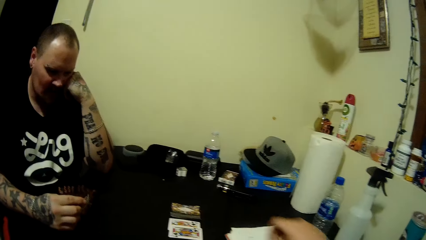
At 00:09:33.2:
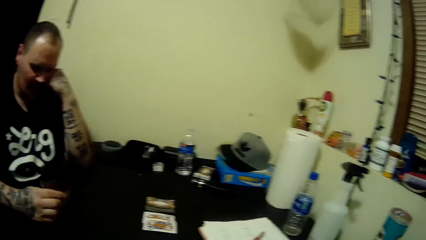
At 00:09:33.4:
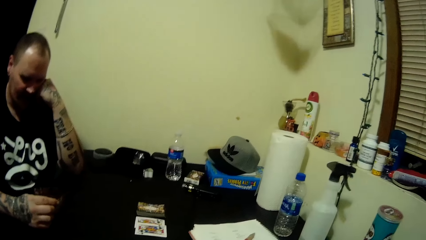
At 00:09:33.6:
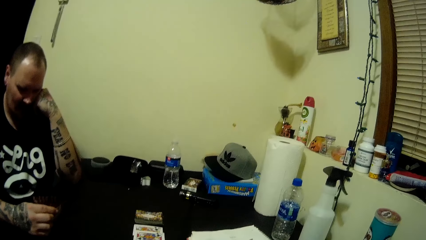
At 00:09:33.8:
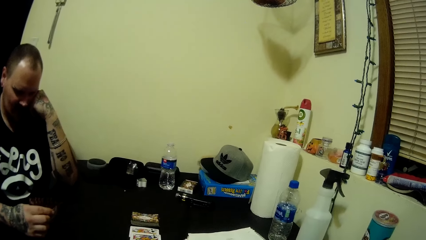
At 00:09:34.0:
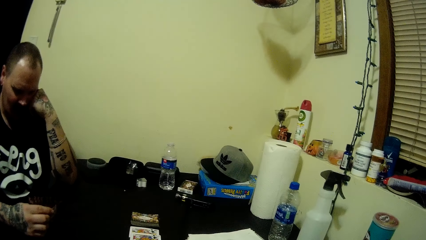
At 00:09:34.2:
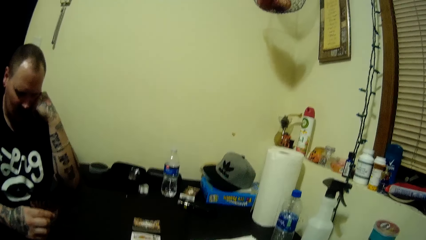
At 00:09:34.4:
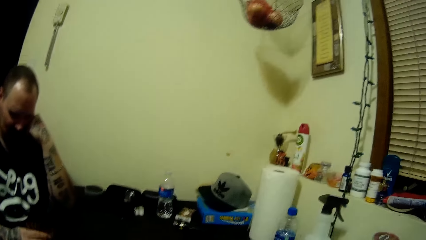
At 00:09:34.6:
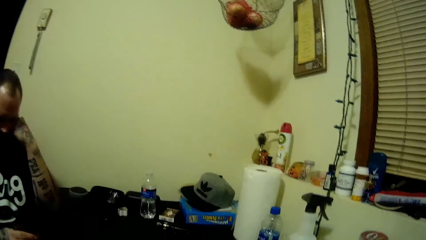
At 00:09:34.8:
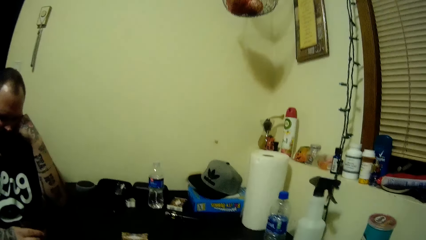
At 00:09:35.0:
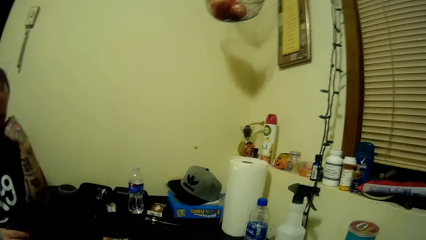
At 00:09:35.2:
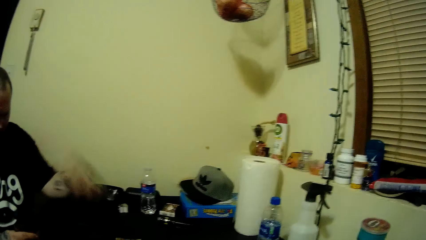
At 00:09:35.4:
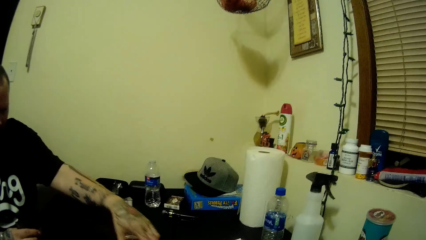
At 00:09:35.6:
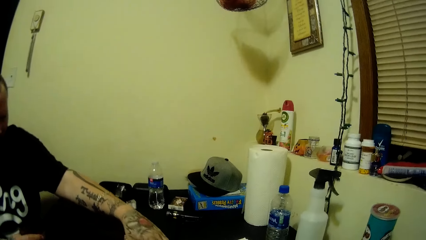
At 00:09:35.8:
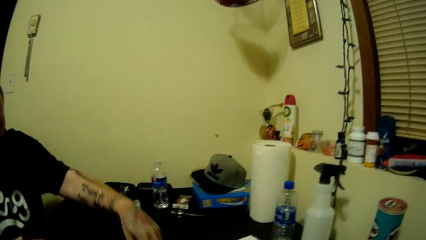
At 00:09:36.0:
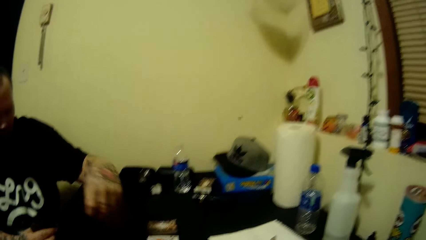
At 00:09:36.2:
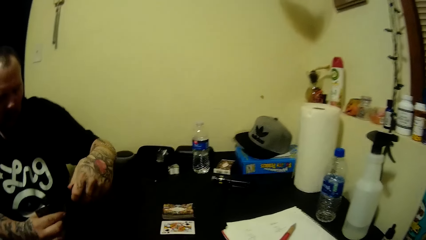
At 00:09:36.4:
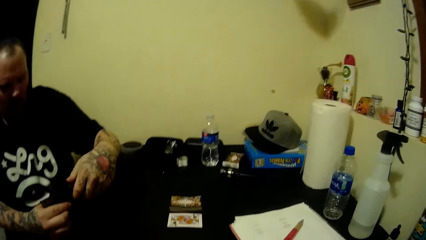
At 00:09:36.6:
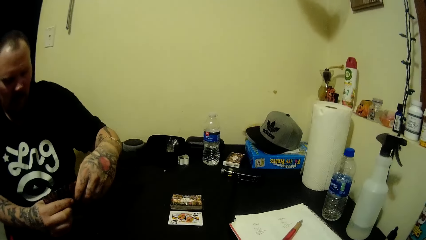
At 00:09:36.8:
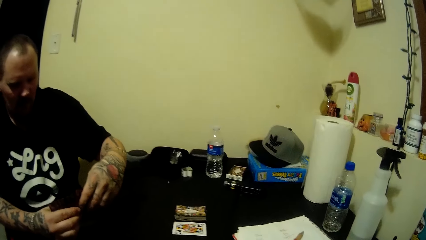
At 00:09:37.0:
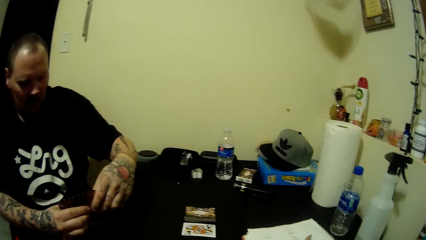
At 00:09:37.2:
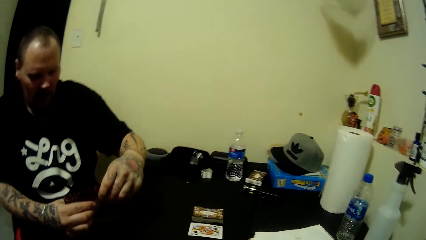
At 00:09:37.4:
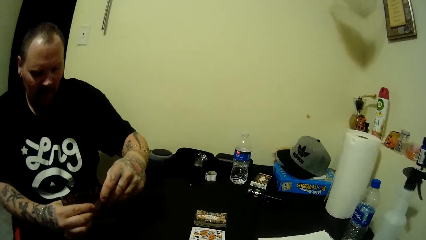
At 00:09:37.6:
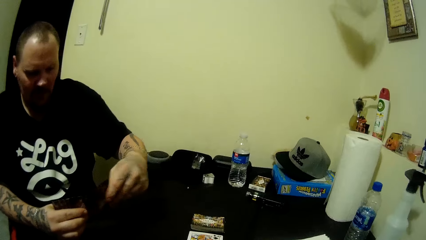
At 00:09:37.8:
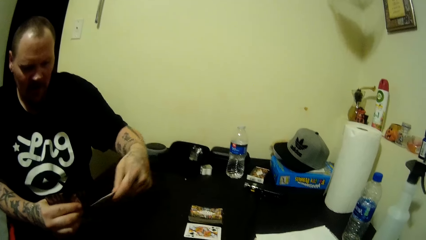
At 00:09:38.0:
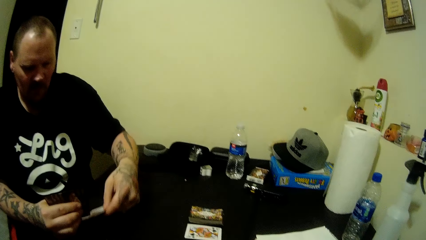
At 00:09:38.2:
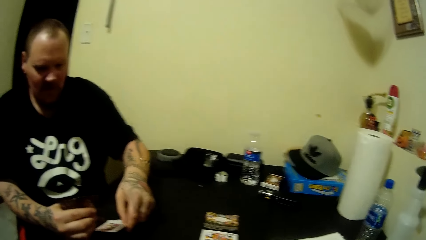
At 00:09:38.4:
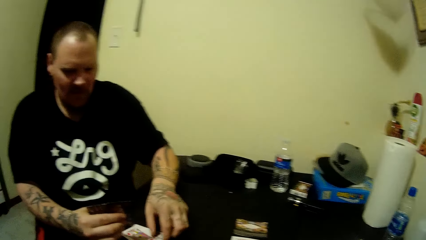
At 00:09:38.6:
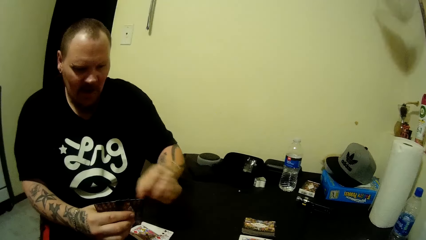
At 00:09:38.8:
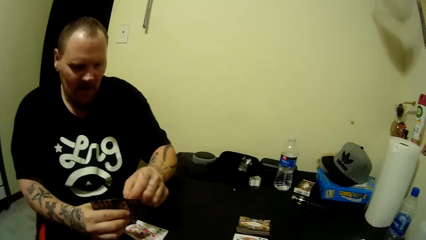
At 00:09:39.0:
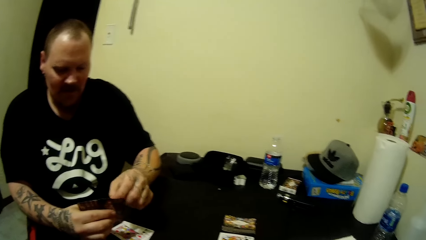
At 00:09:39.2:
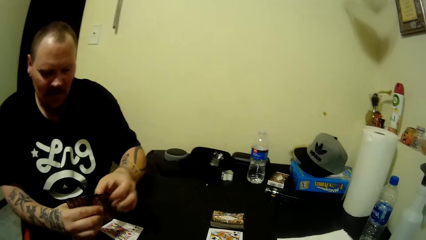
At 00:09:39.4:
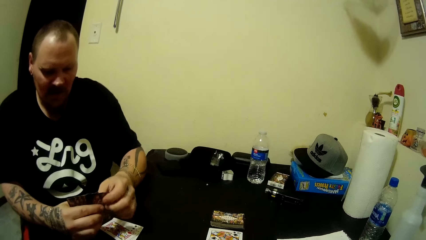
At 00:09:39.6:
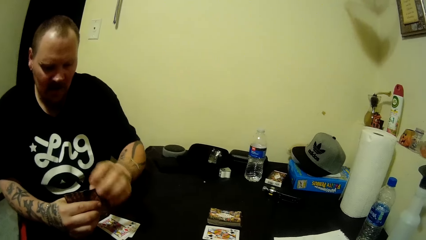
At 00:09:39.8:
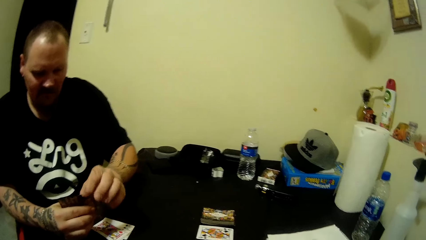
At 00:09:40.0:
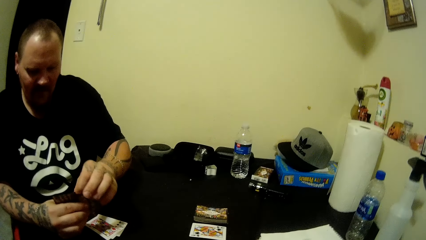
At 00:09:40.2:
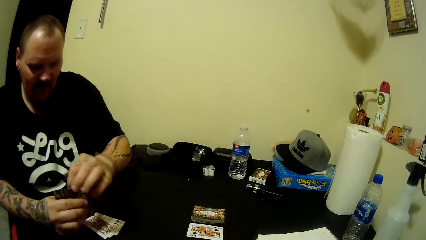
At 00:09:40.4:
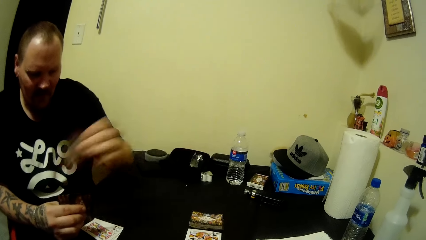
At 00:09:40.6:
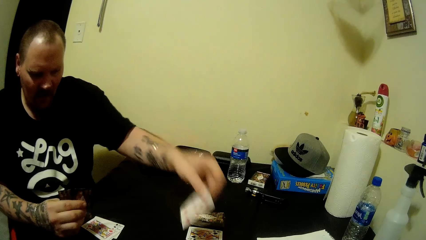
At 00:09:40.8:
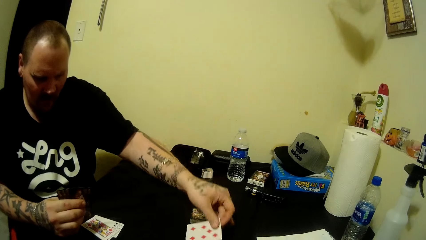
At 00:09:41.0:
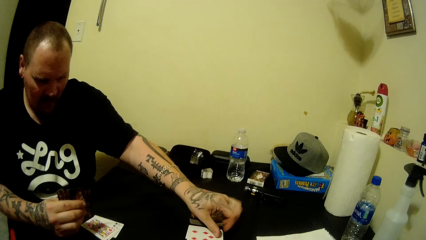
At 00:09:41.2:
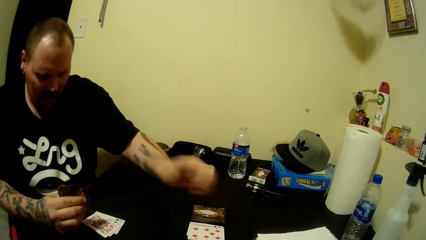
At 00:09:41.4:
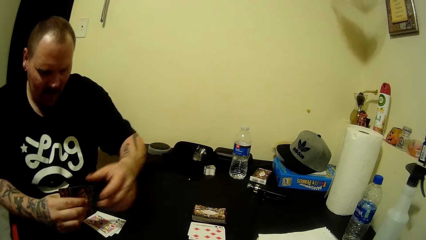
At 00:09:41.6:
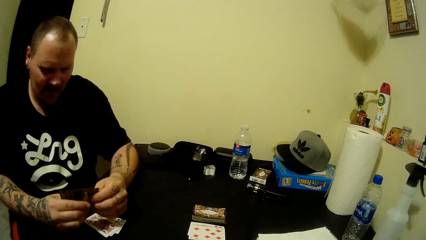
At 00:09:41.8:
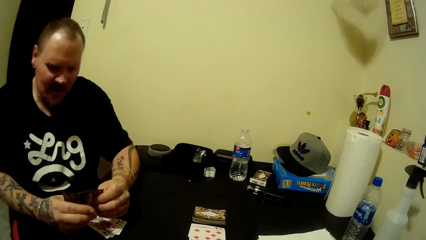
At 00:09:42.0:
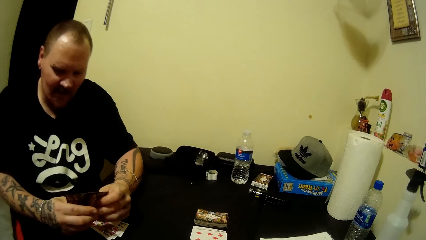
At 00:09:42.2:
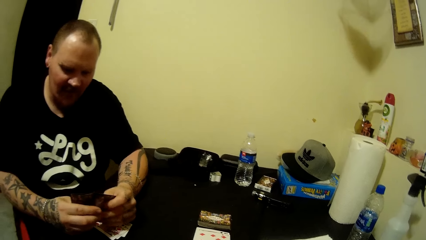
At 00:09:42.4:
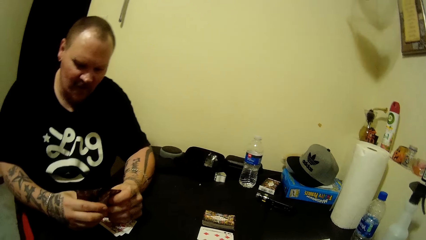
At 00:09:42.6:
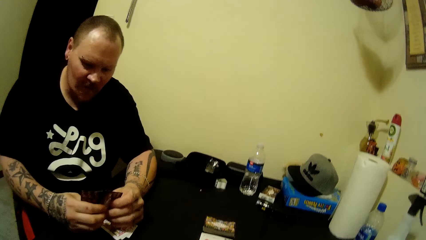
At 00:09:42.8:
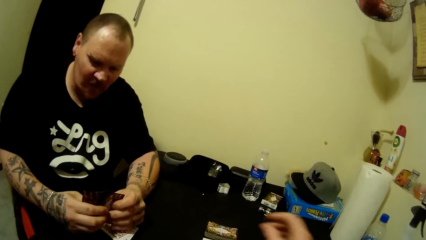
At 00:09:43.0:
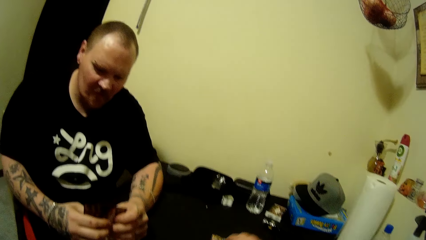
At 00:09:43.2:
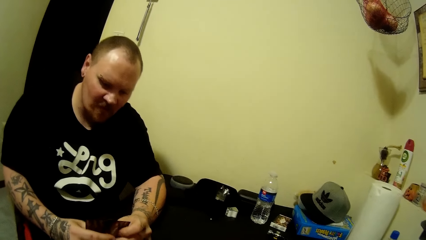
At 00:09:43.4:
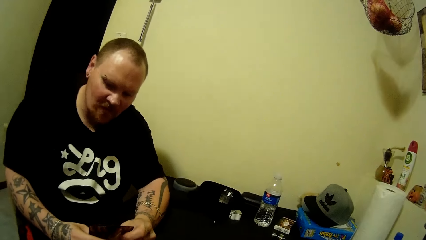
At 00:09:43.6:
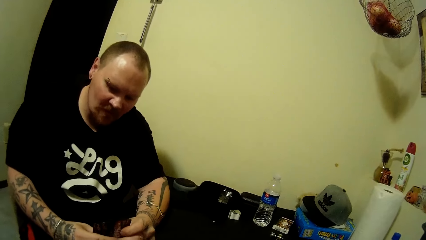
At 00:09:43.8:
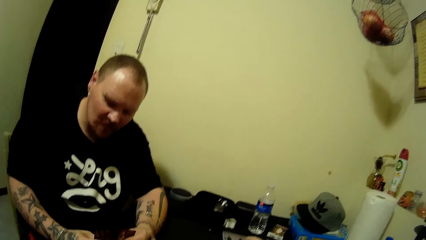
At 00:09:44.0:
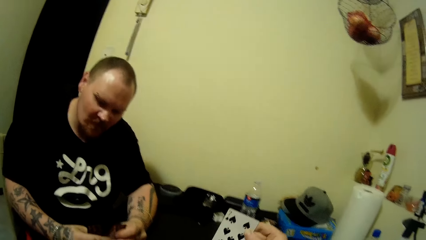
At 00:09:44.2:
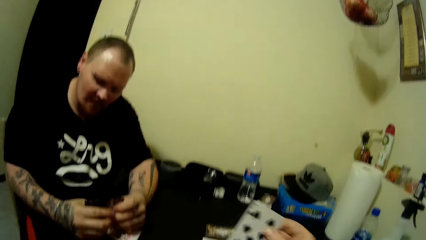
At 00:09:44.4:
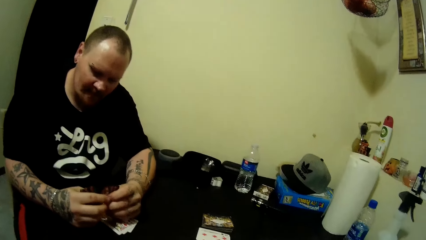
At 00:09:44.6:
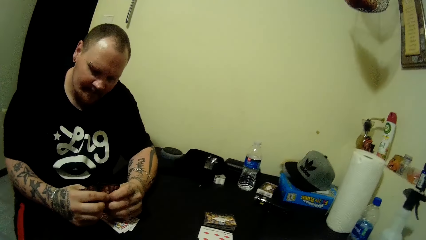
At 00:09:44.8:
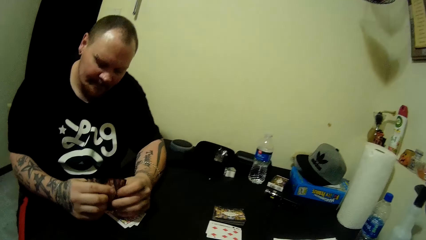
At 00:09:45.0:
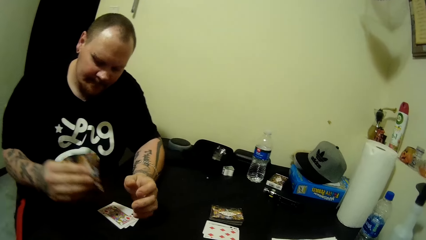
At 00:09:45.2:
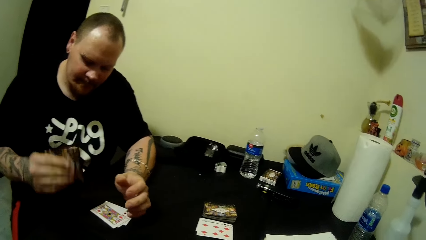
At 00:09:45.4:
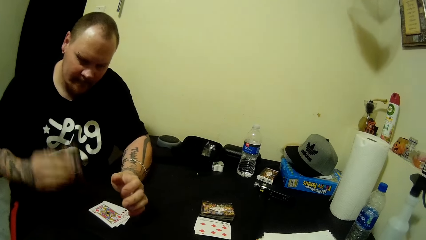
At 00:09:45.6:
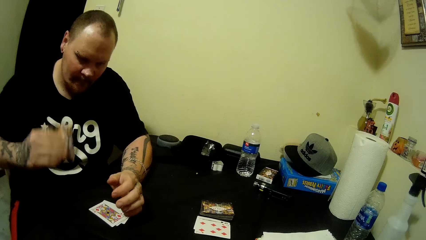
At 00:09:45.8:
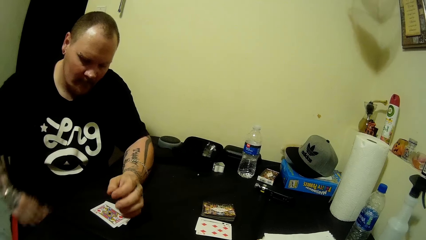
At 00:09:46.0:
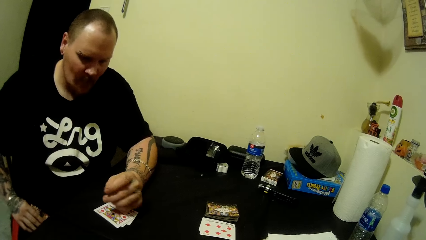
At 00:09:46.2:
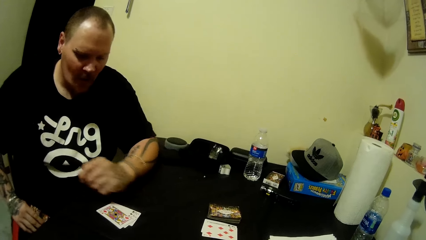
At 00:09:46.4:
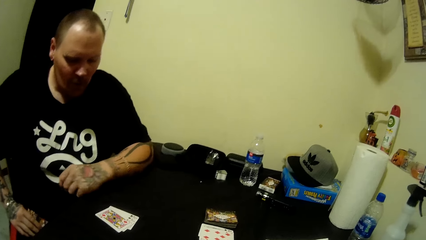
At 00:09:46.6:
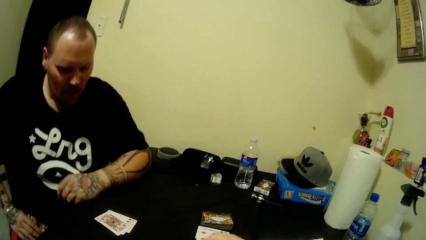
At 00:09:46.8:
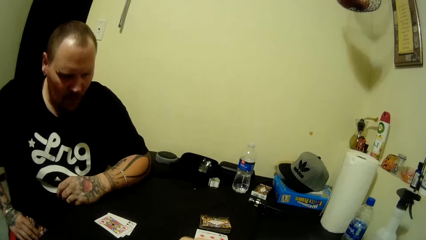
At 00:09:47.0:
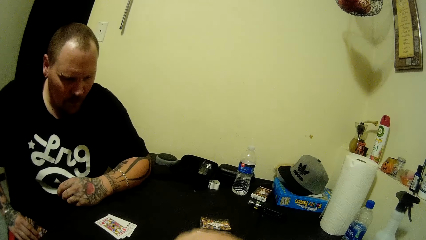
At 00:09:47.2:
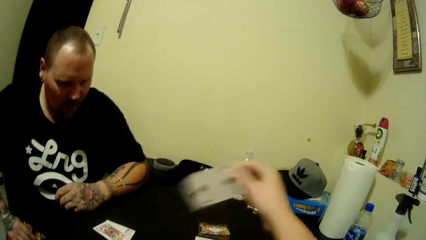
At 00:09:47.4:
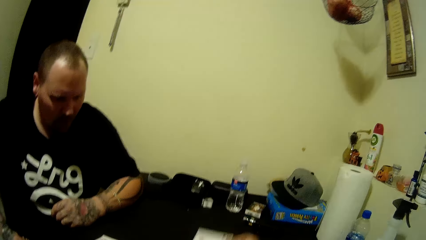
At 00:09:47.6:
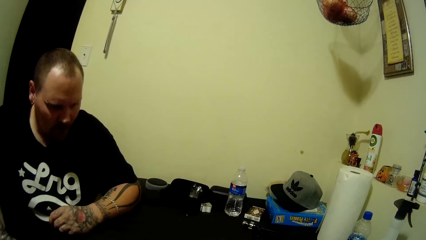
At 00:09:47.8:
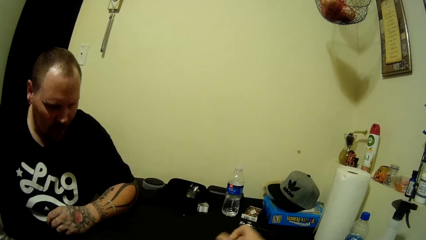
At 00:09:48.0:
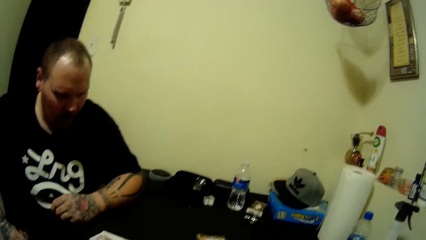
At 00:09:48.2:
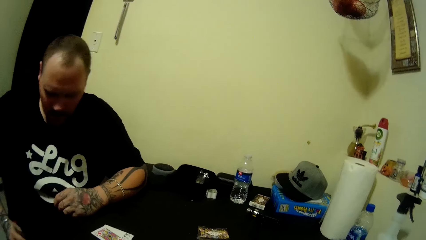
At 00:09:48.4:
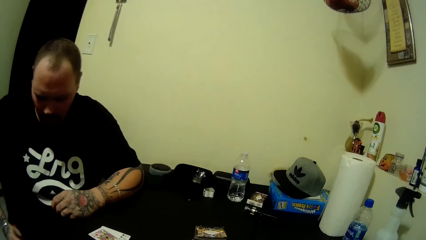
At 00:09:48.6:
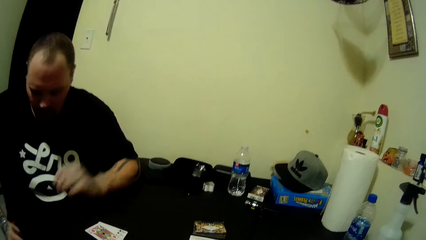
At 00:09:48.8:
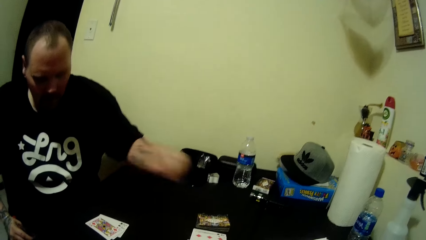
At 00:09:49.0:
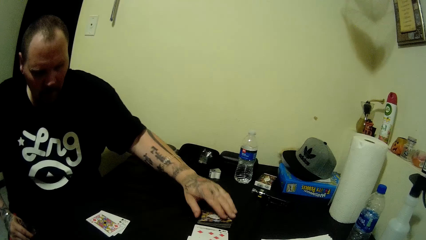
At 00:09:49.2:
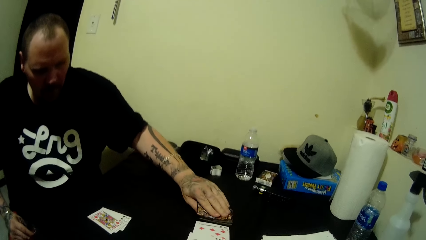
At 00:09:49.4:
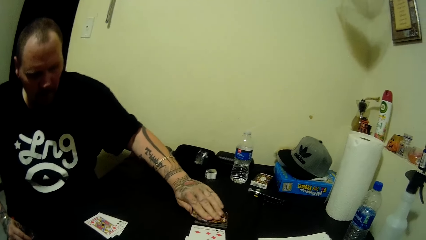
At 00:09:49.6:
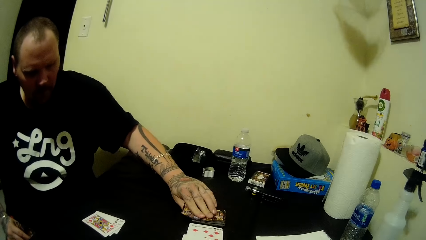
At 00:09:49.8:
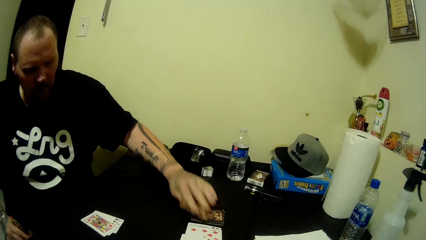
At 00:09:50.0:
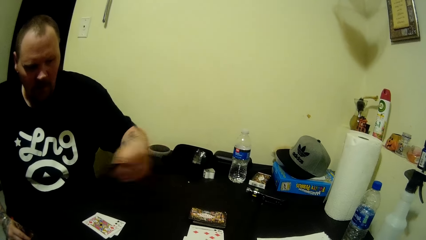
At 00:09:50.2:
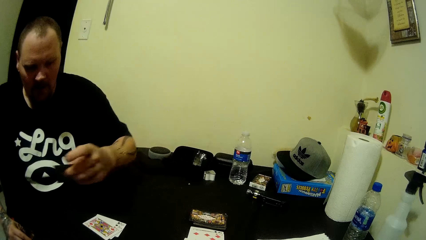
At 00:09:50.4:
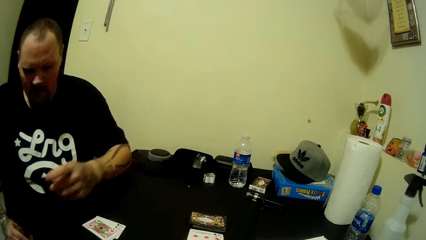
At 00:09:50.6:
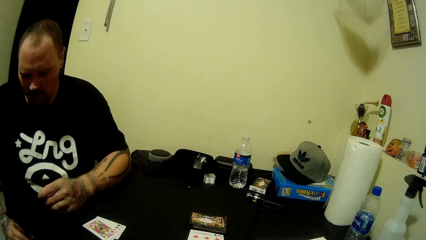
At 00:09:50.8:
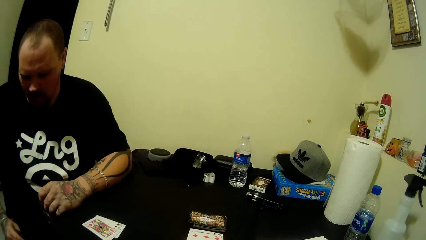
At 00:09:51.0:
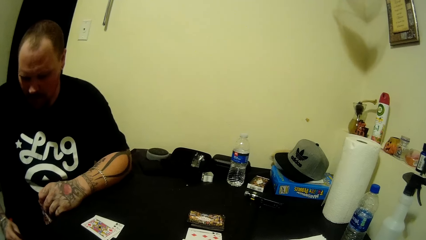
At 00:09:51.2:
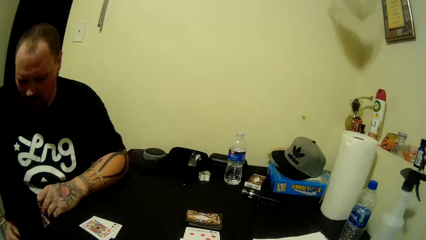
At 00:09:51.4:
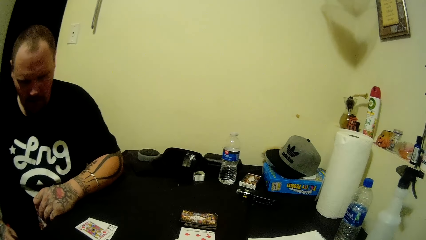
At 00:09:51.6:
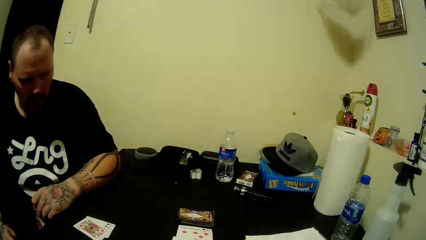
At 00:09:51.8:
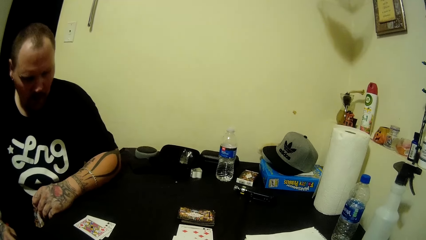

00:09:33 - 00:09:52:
The camera wearer places a card on the table with his right hand. A man picks up a card from the table with his left hand. The man places the card on the table with his left hand. The man takes a card from his right hand with his left hand. The man places the card on the table with his left hand. The camera wearer picks up a card from the table with her right hand. The man hits the cards in his right hand on the table. The camera wearer places a card on the table with his right hand. The man takes a card from his right hand with his left hand and checks the card in his left hand.
